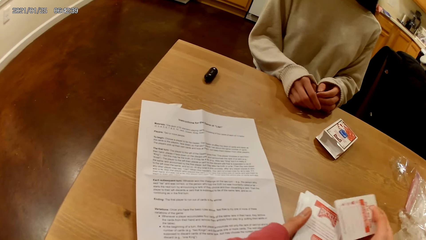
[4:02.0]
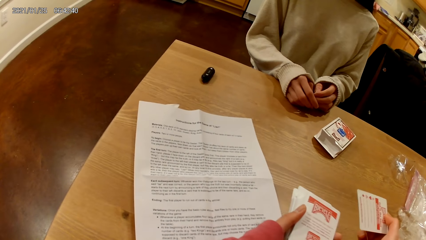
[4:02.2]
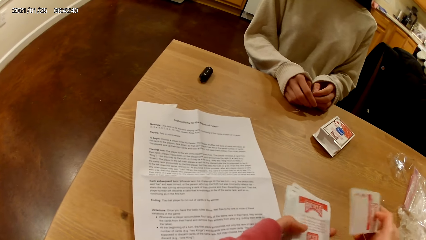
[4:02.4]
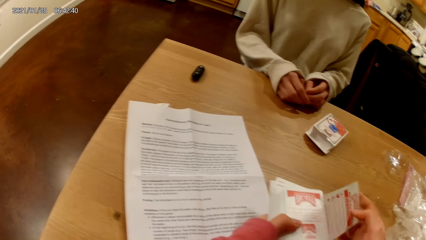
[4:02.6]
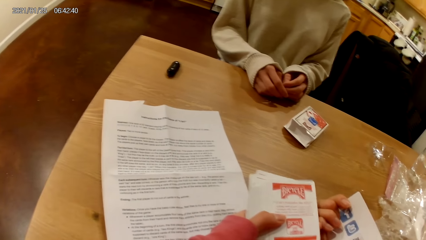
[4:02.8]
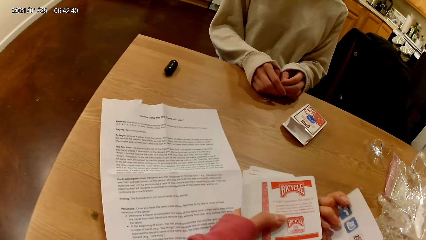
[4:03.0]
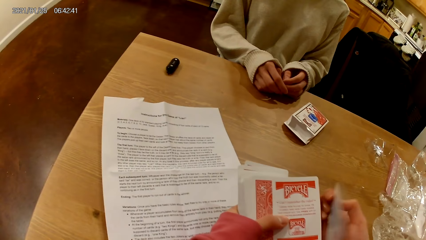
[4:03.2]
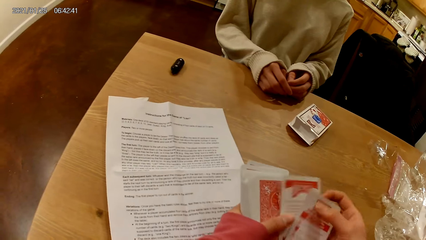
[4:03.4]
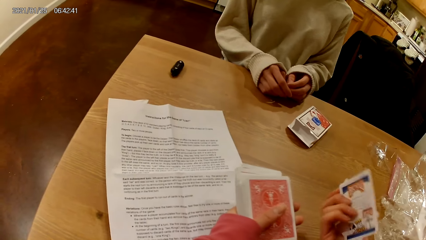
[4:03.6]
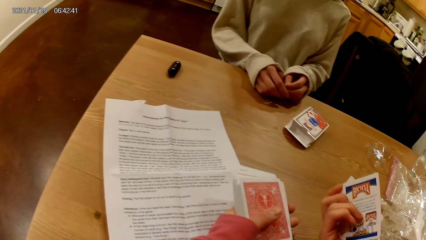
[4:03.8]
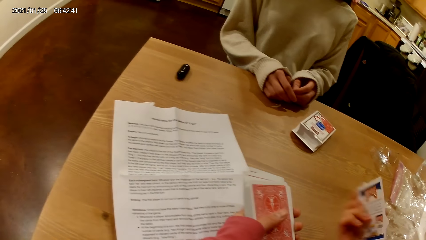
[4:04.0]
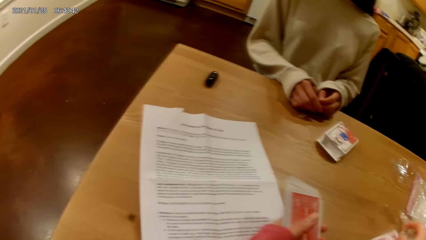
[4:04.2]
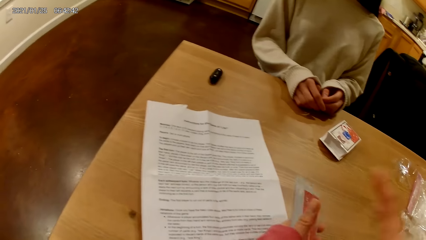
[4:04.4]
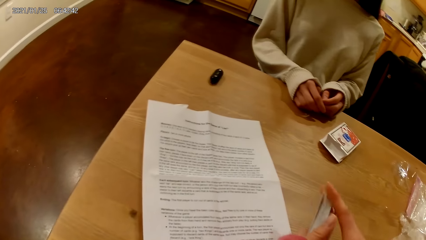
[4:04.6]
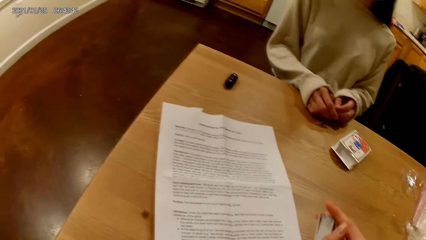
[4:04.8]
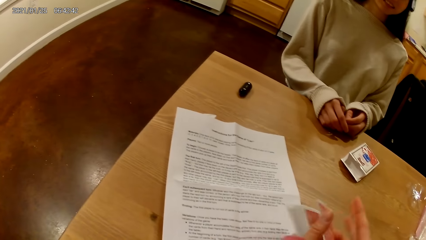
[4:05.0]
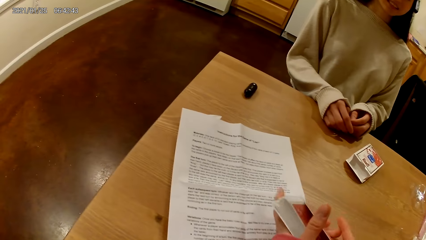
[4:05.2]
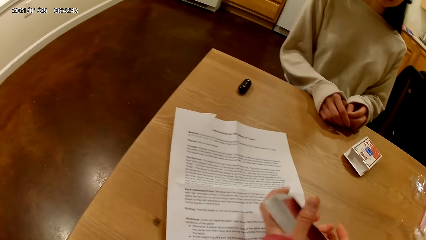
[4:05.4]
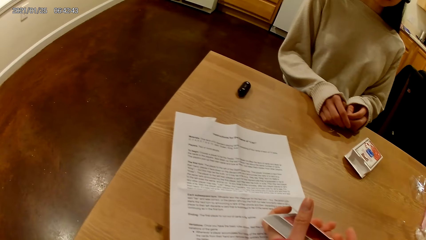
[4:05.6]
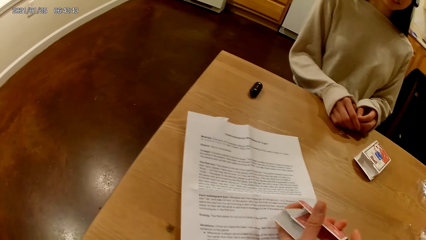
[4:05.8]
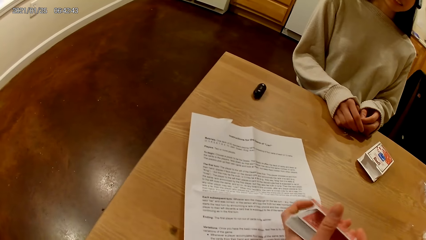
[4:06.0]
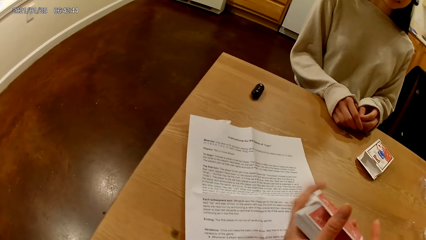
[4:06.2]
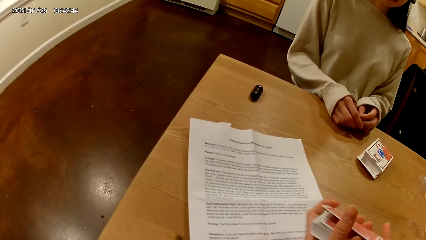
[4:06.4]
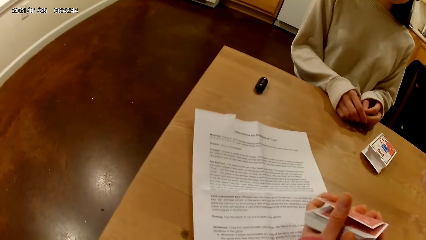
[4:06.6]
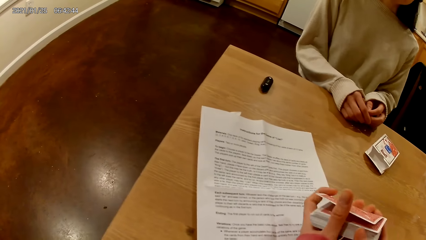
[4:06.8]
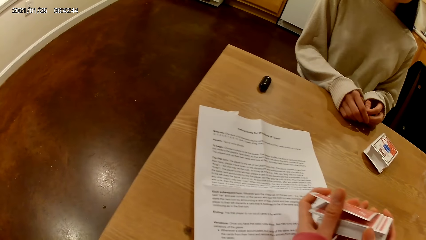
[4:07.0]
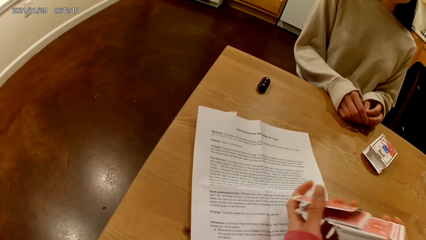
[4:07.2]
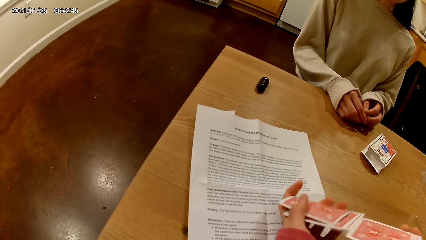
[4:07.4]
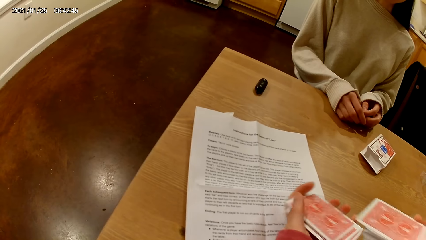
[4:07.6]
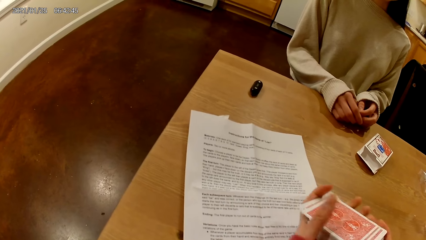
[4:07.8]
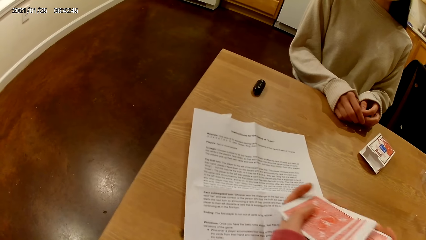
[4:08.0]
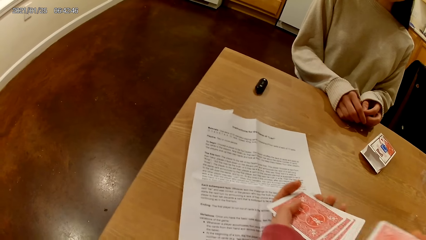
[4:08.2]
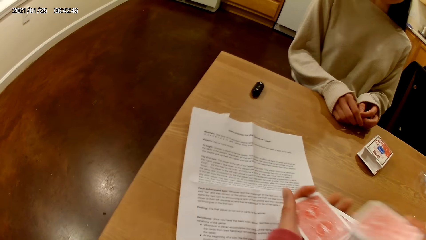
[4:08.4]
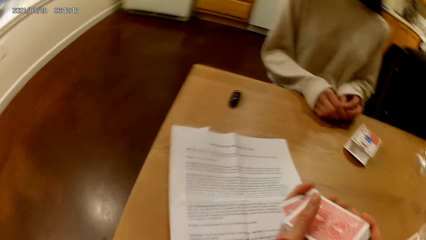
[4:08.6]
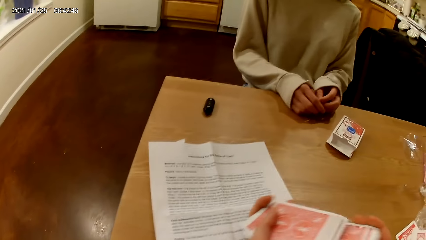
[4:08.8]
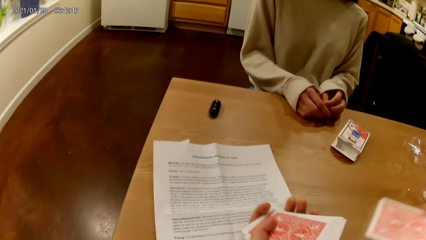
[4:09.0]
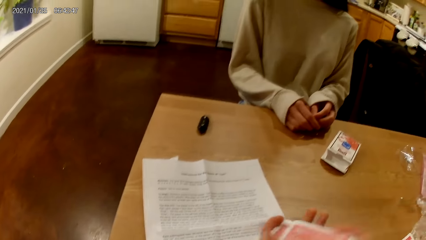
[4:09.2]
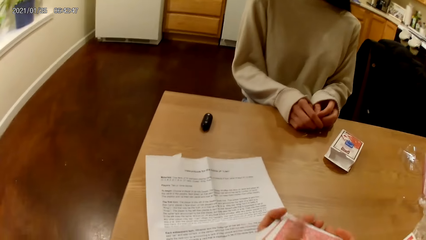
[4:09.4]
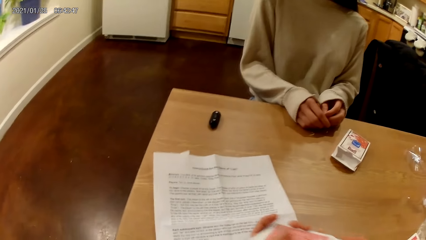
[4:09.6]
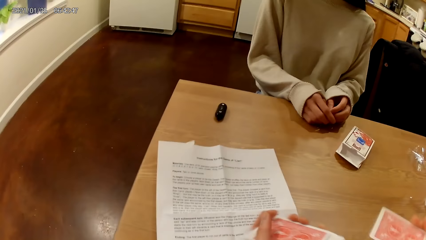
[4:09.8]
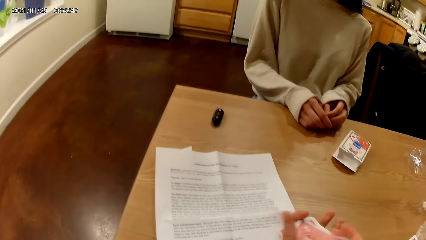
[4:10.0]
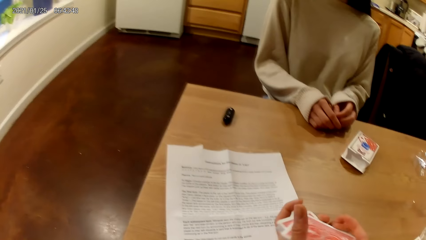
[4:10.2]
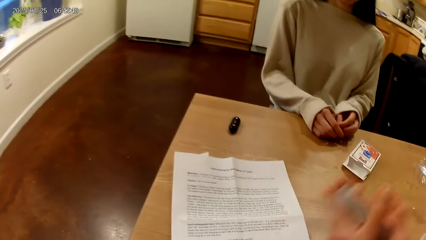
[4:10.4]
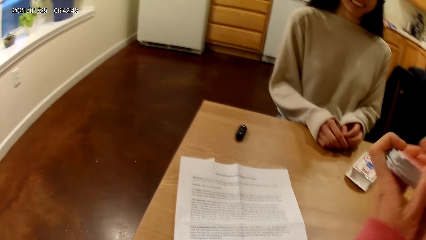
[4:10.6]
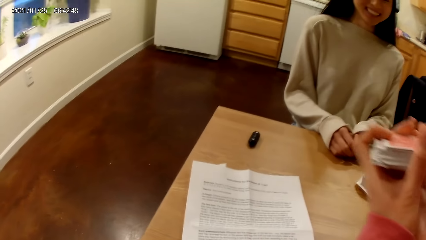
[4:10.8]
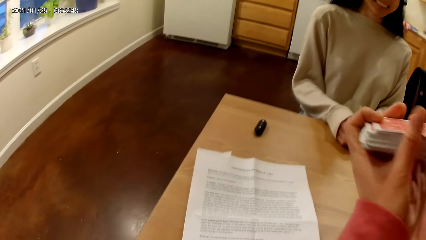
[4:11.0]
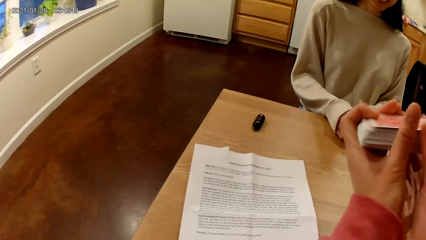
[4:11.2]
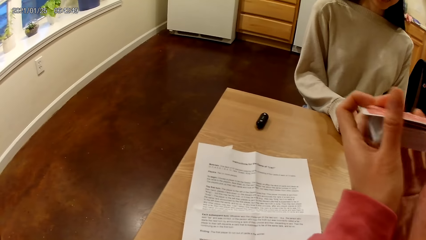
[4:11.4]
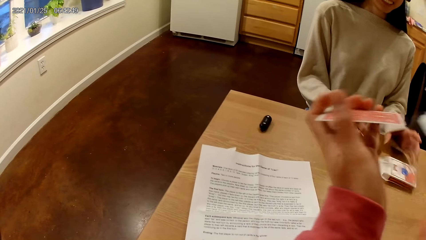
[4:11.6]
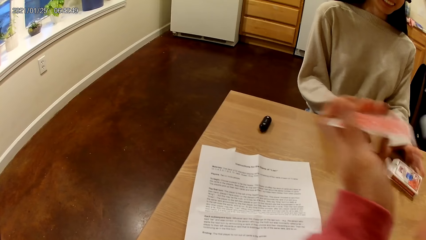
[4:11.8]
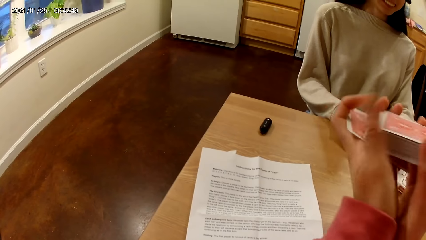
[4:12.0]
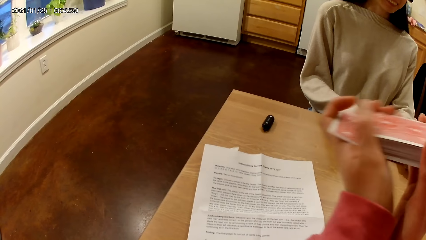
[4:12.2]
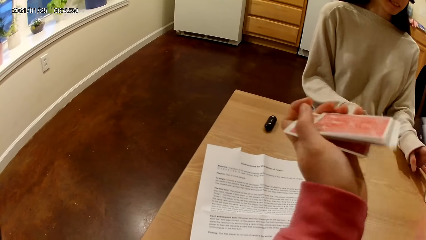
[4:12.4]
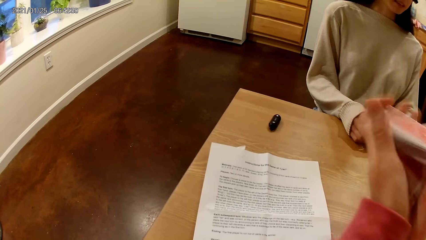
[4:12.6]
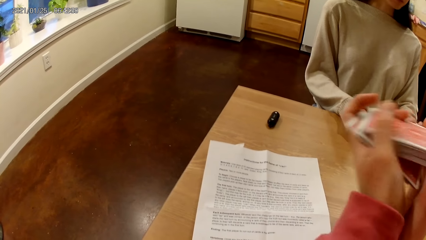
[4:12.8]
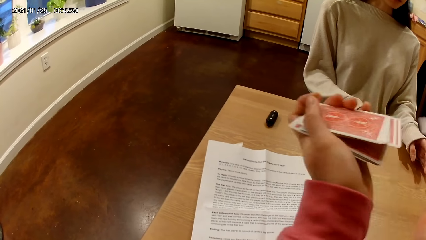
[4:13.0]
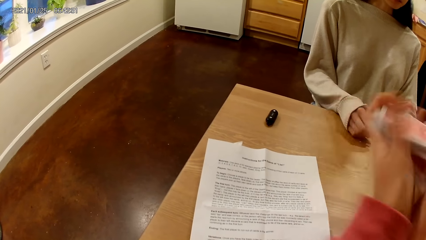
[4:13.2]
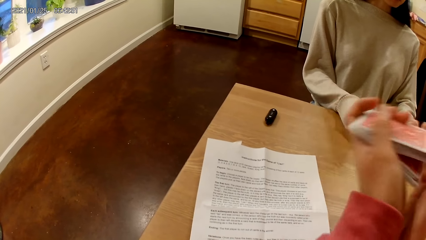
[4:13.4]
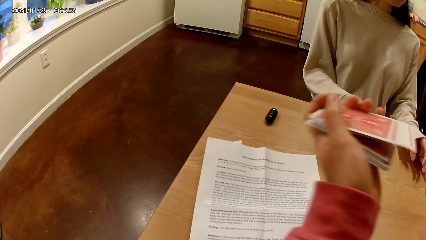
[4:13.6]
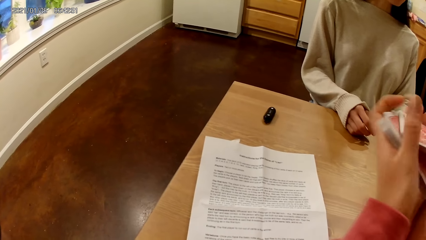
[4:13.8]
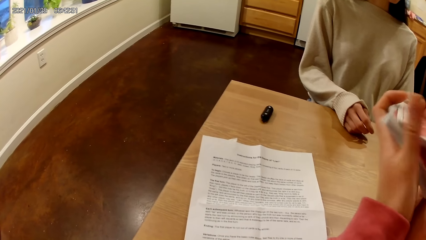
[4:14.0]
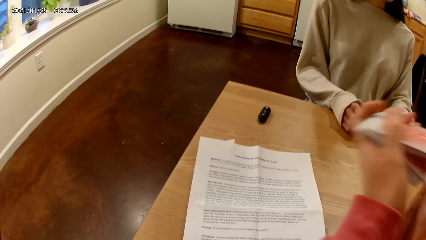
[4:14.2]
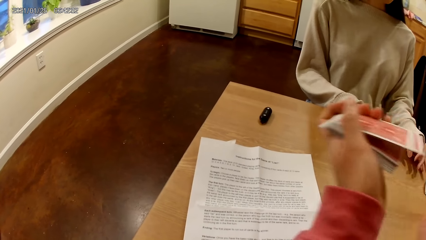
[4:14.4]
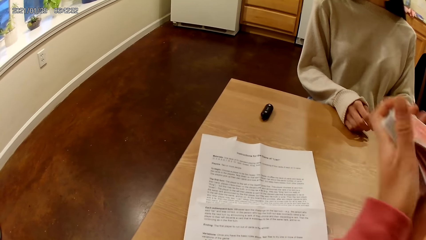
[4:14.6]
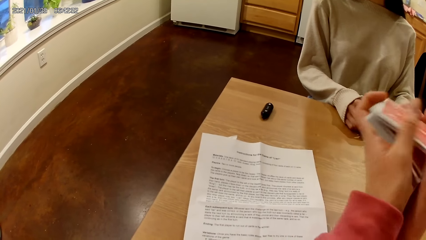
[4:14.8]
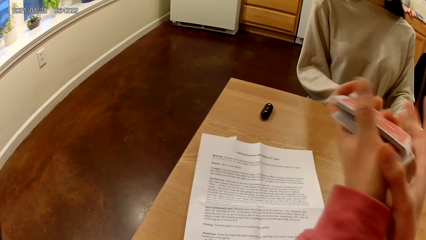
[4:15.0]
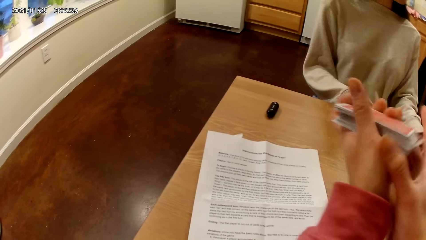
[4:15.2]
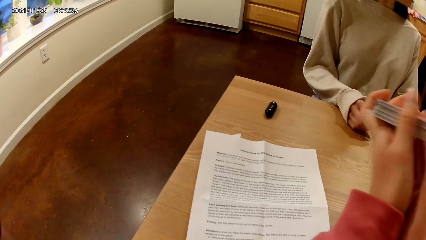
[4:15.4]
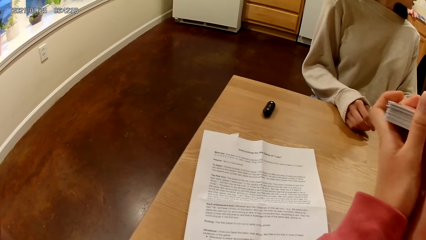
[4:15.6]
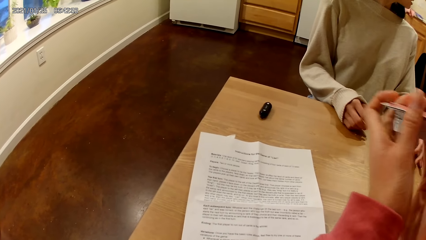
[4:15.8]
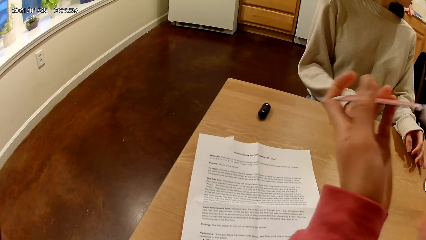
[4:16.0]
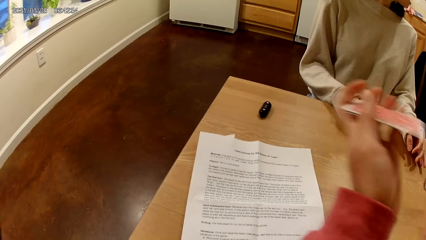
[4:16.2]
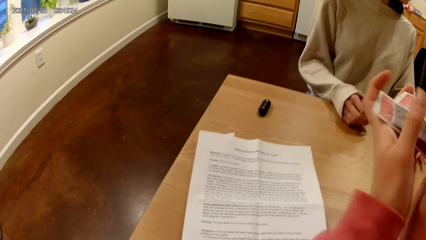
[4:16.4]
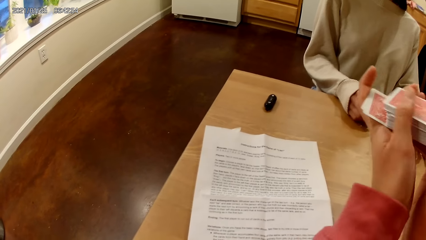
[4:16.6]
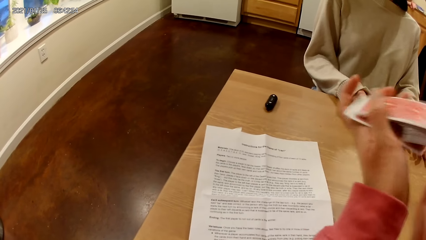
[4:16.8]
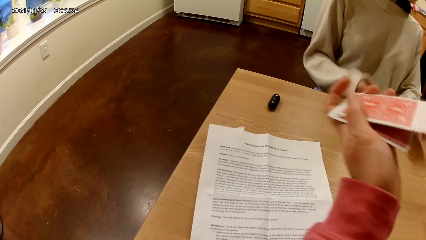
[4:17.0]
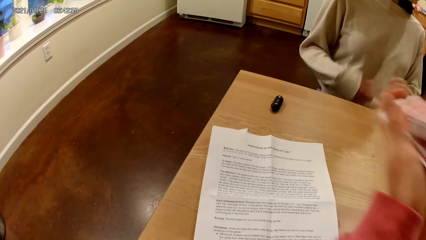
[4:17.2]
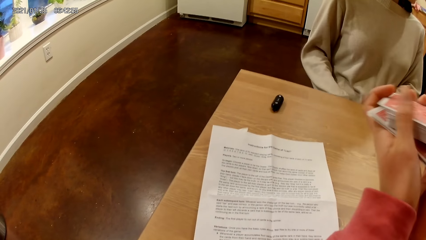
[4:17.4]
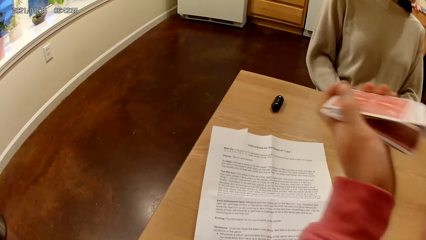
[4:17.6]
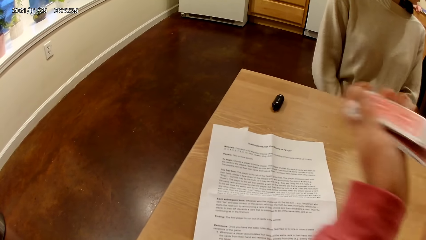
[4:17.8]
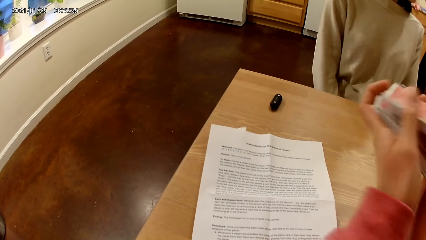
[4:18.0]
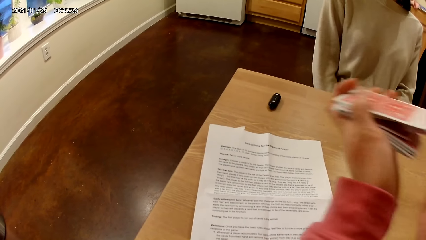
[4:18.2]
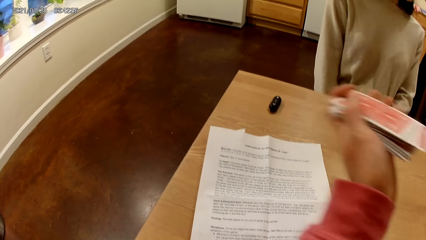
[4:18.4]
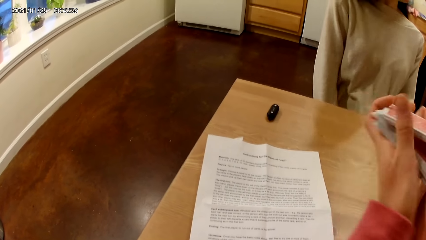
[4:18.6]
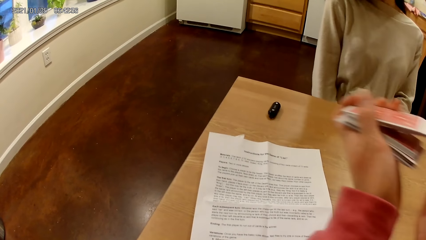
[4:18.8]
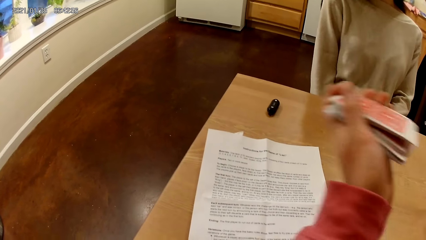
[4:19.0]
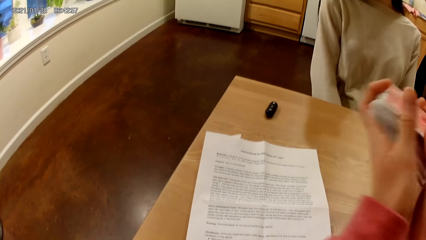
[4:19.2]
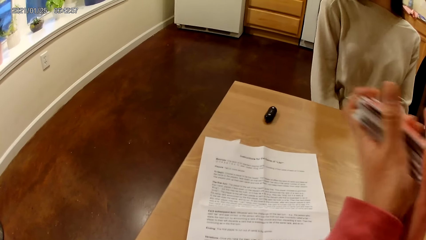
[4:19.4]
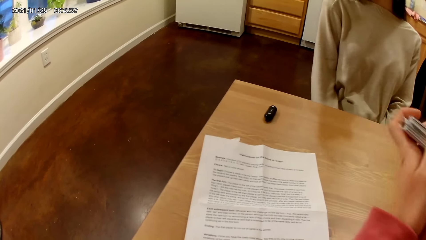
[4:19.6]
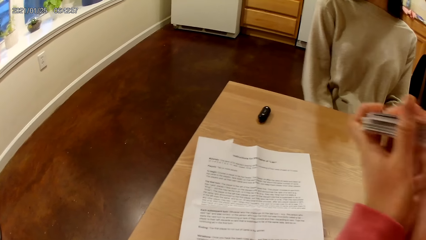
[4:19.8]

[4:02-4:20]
The camera wearer picks a playing card from the deck of playing cards in her hands with her right hand. She picks another playing card from the deck of playing cards in her hands with her right hand. She drops the playing cards in her right hand on the table. She holds the deck of playing cards with both hands. She shuffles the playing cards in her hands with both hands. A woman moves the empty pack of playing cards on the table with her left hand and touches the table with her left hand. The woman talks to the camera wearer. The camera wearer shuffles the cards. The woman places both hands on her lap.
